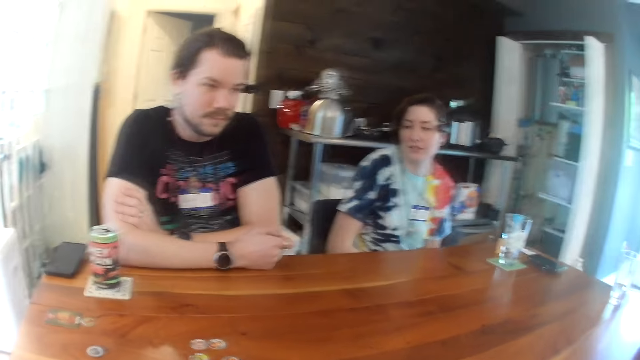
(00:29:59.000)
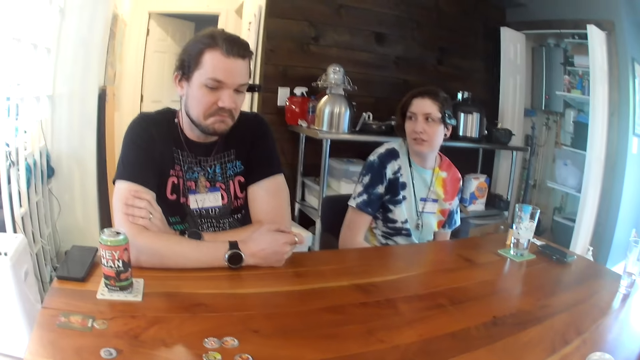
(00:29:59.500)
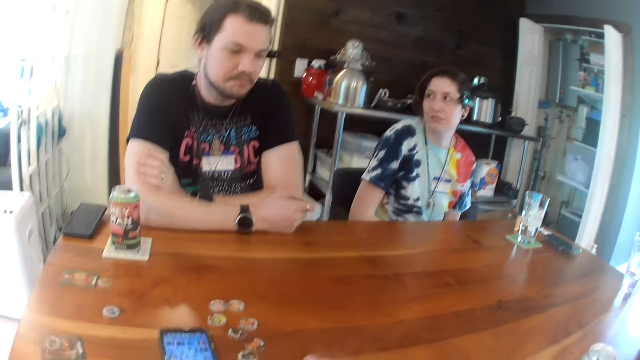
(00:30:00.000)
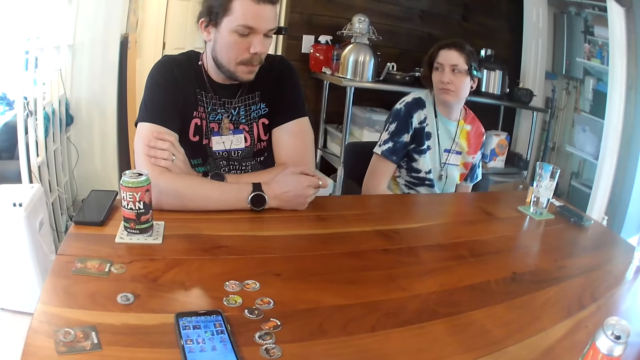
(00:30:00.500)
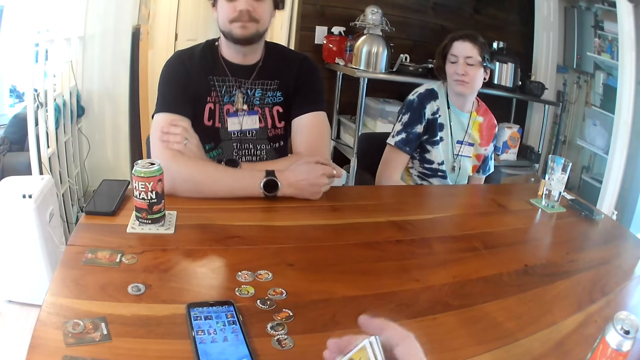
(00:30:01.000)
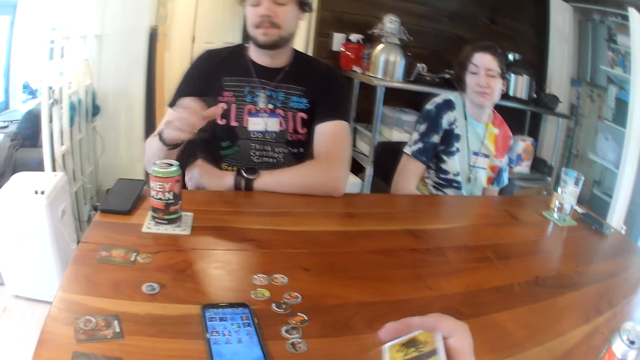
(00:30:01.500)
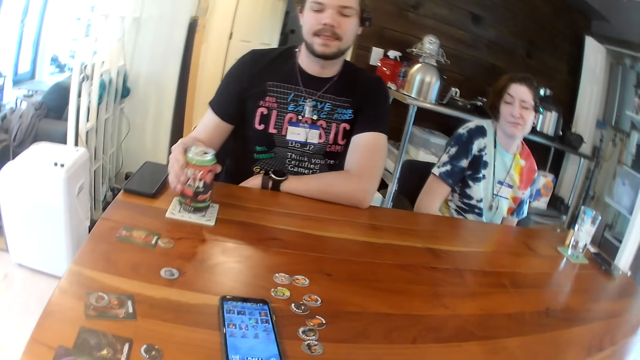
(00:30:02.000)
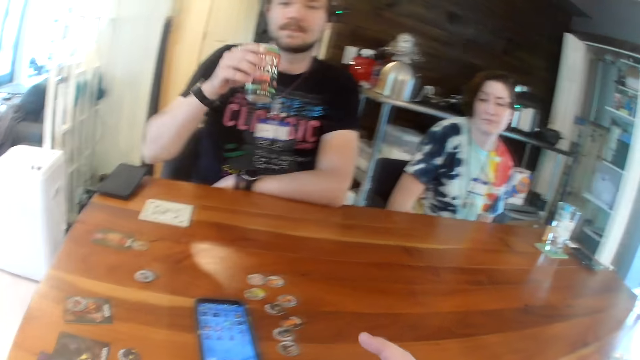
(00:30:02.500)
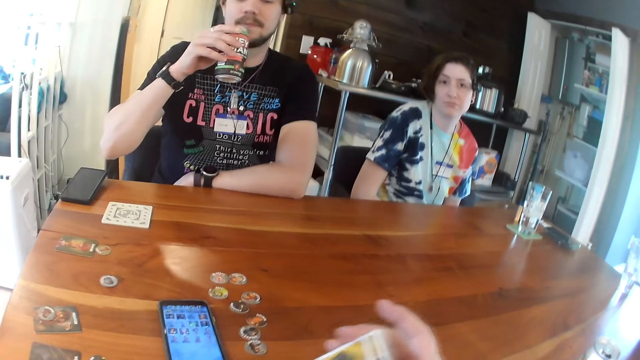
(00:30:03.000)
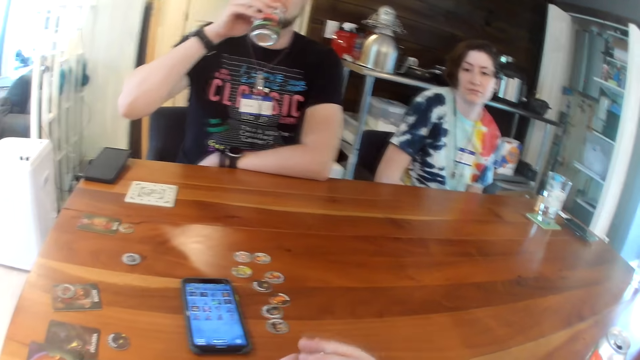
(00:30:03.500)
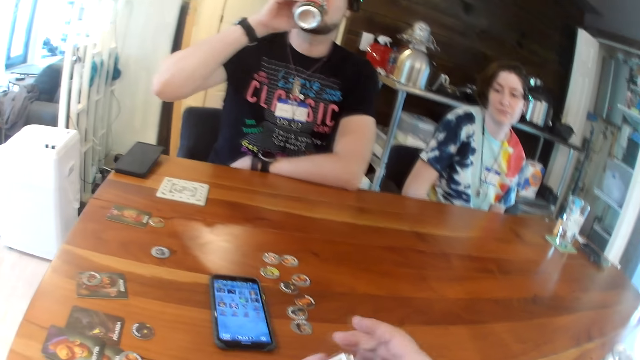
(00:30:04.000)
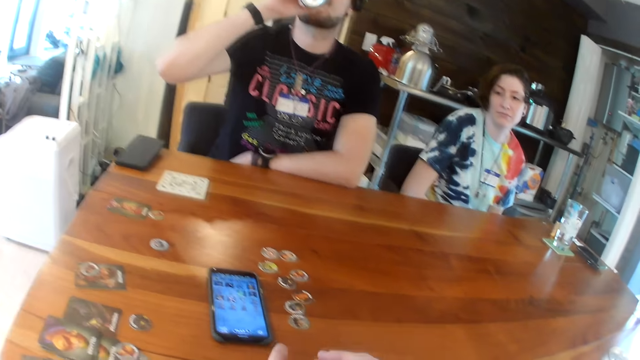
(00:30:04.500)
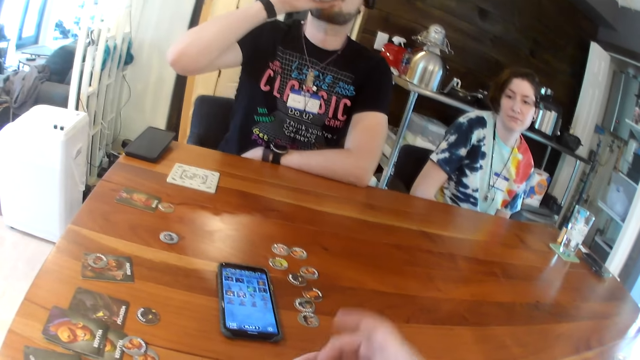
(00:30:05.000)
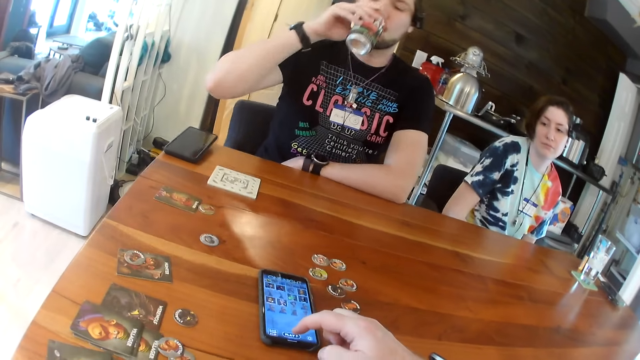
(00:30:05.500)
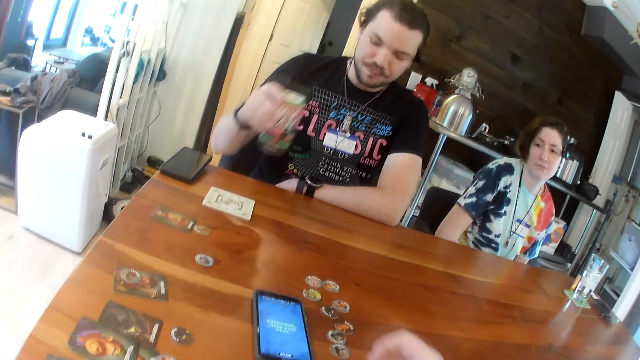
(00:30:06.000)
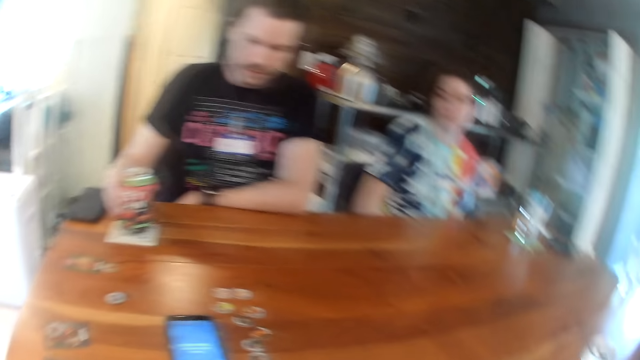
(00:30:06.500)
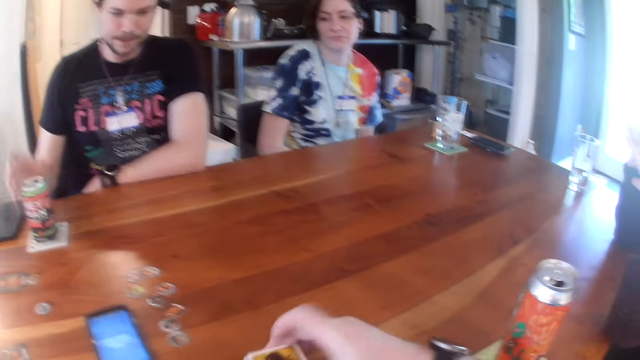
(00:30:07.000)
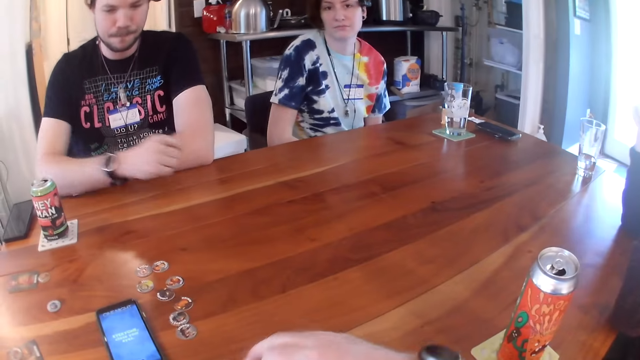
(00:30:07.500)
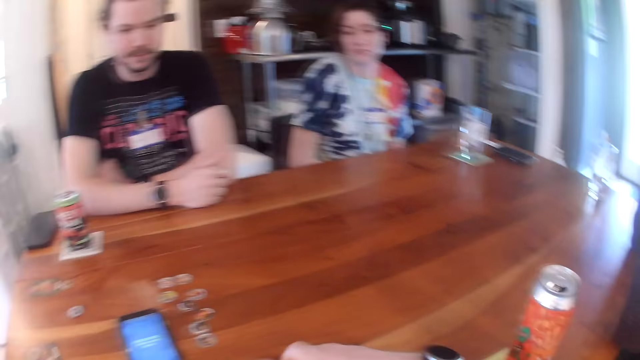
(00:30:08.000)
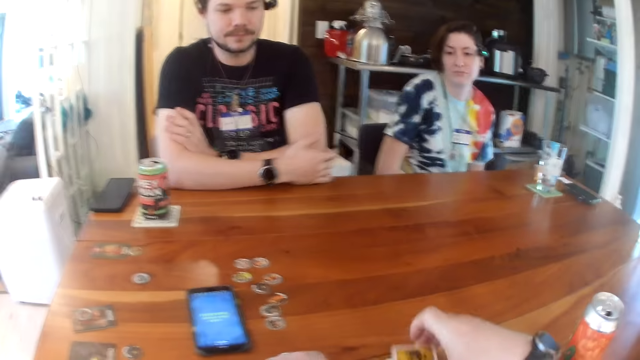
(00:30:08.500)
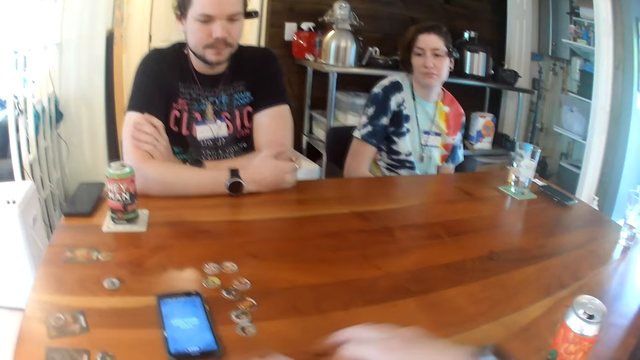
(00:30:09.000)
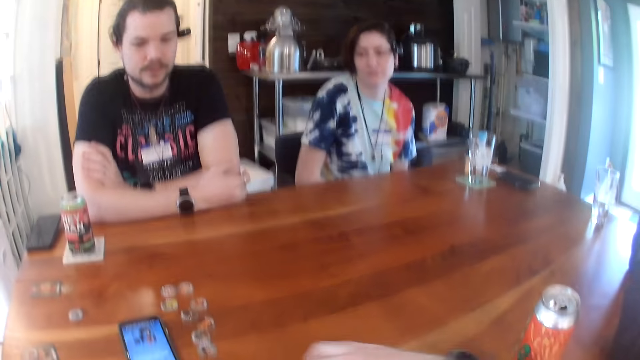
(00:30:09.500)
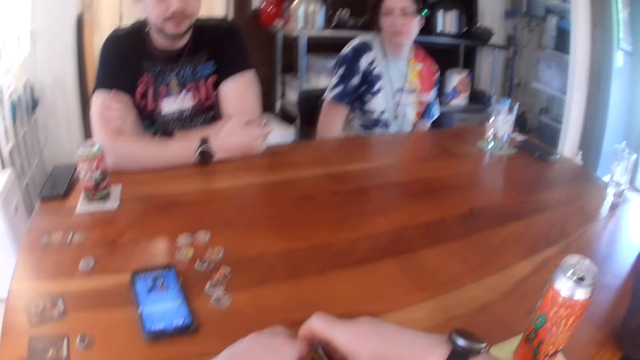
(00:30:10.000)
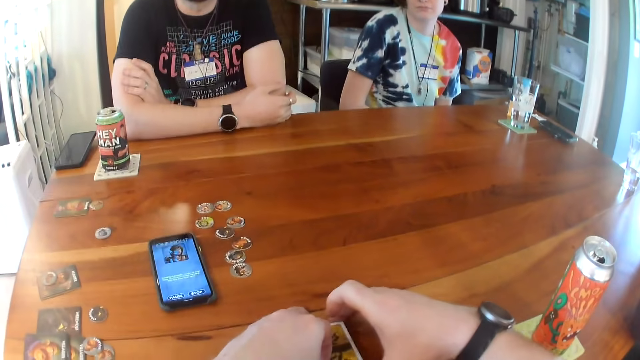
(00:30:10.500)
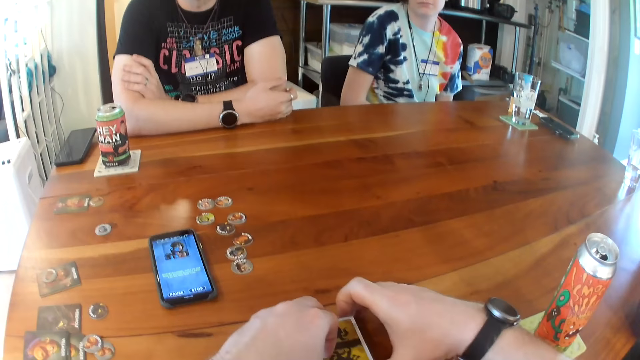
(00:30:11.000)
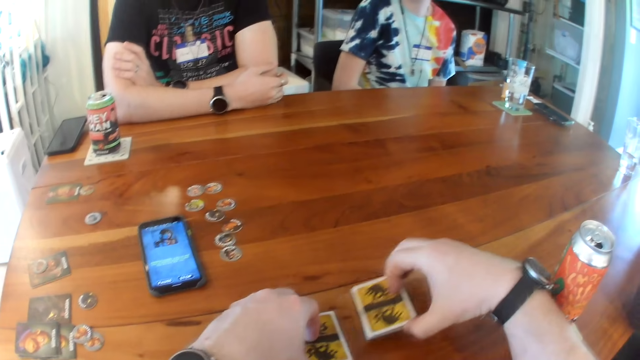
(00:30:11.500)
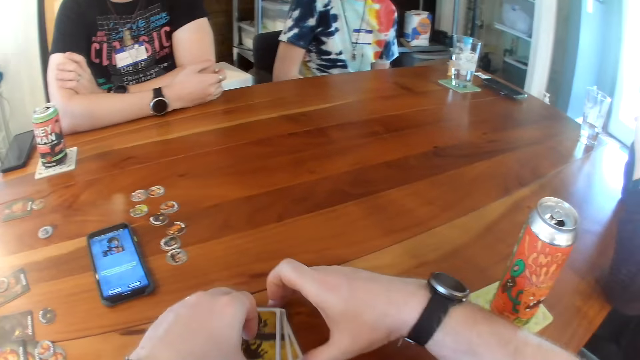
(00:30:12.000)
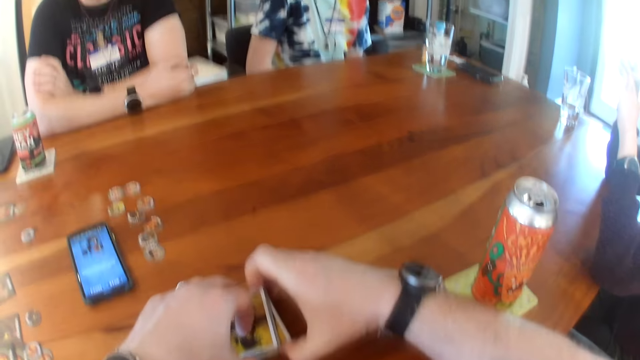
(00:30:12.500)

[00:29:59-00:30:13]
A man picks up the can on the table with his right hand. The man drinks beer from the can in his right hand. The camera wearer touches the phone on the table with his right hand. He shuffles the cards on the table with his hands.

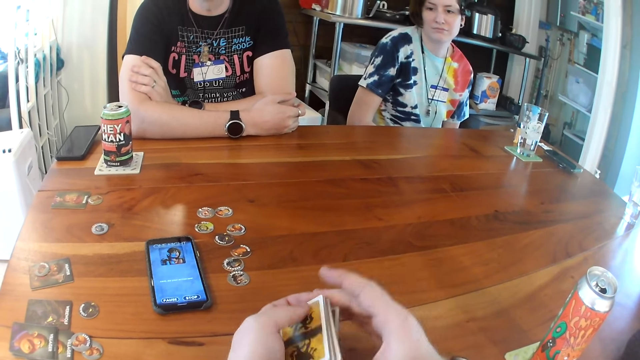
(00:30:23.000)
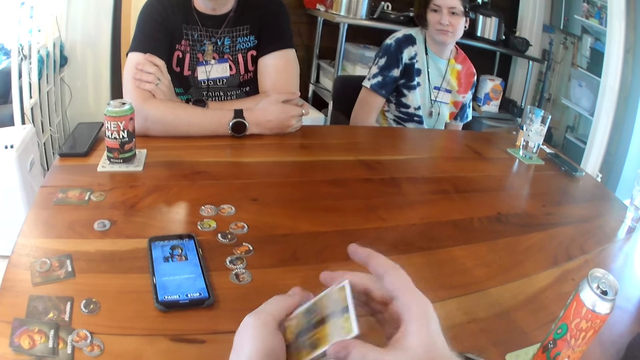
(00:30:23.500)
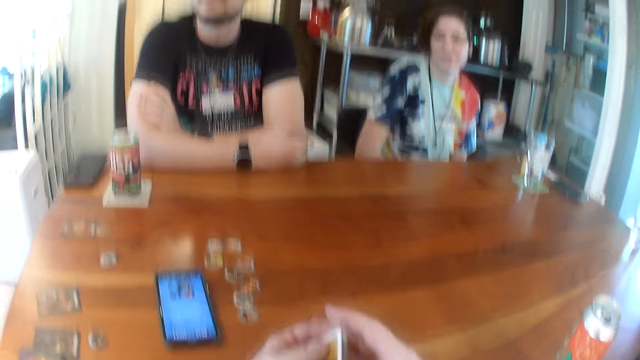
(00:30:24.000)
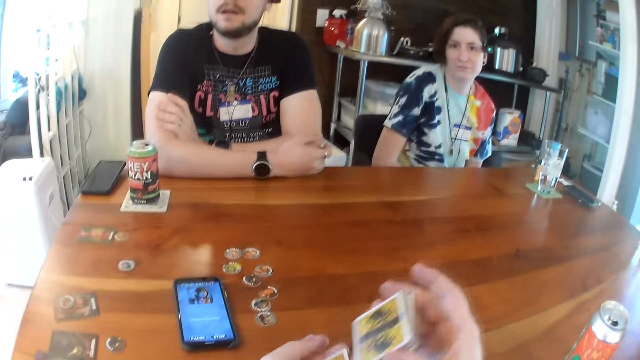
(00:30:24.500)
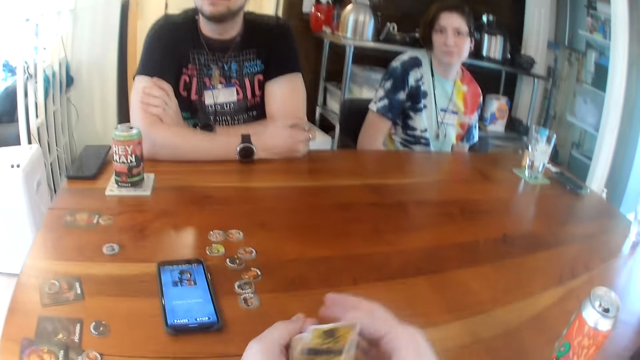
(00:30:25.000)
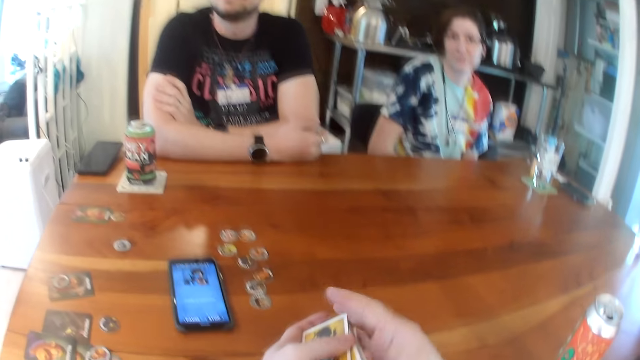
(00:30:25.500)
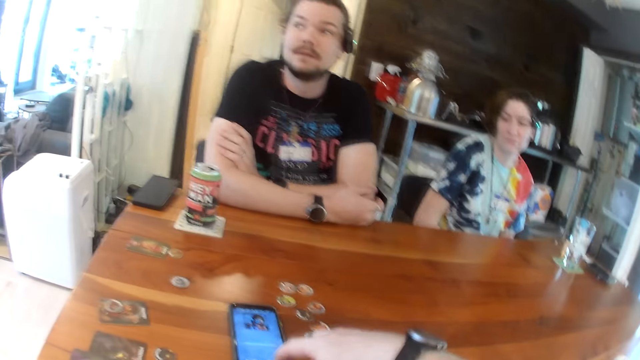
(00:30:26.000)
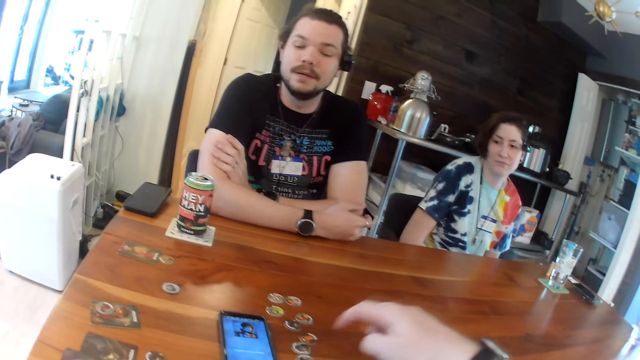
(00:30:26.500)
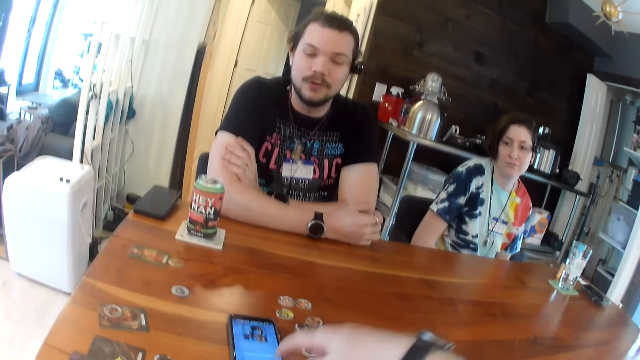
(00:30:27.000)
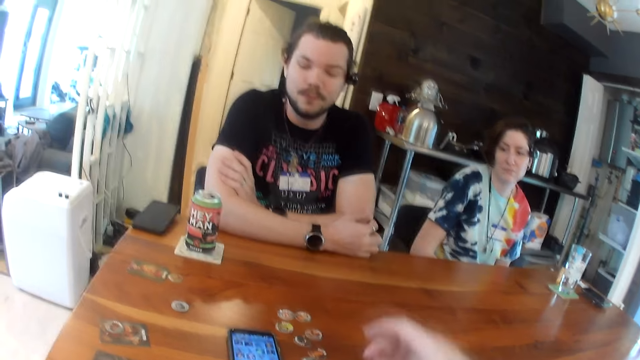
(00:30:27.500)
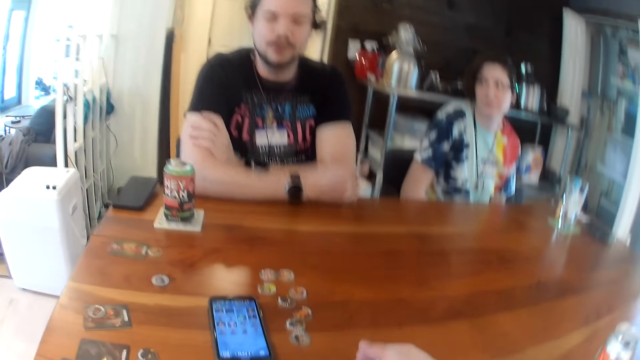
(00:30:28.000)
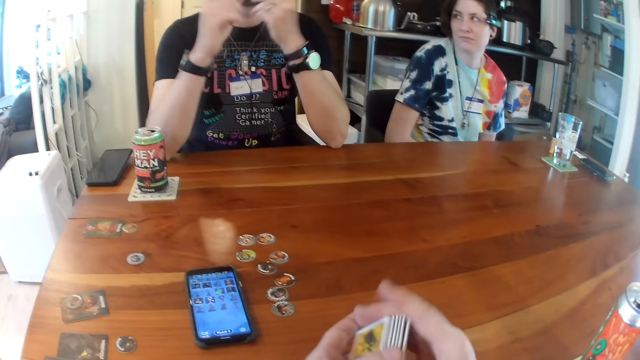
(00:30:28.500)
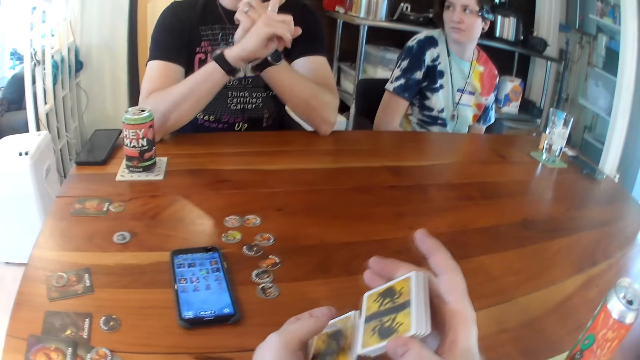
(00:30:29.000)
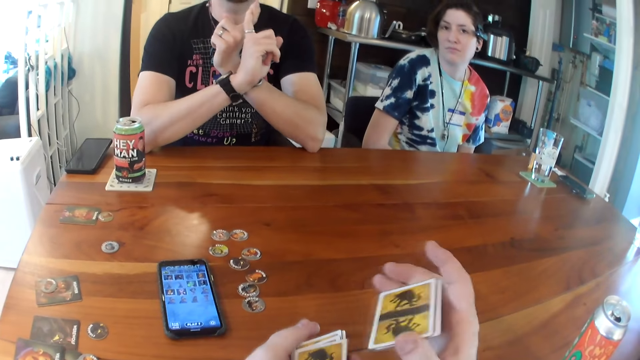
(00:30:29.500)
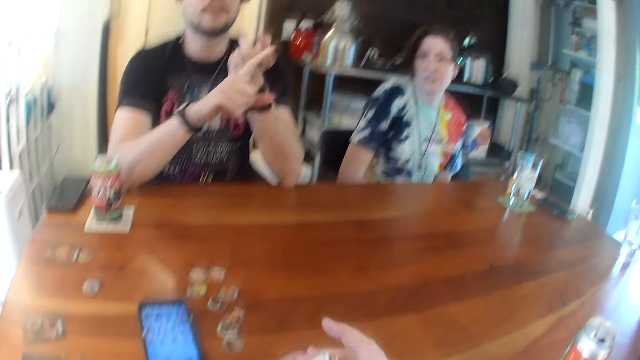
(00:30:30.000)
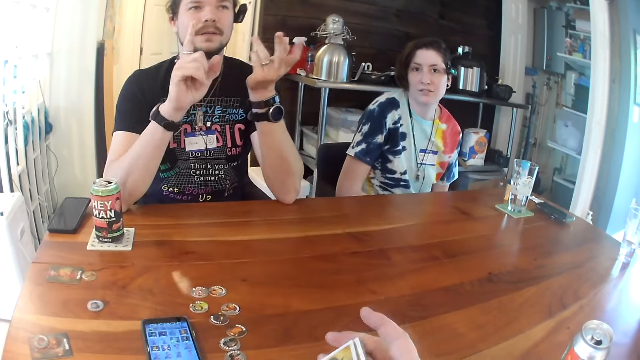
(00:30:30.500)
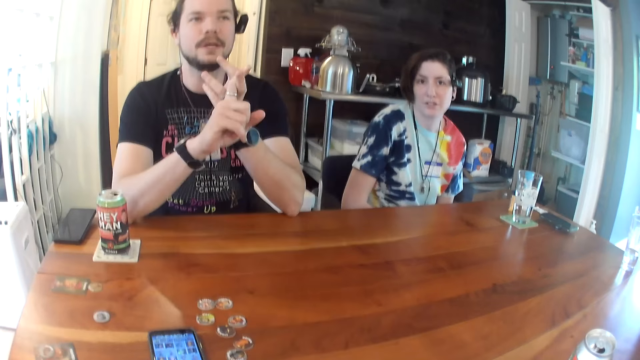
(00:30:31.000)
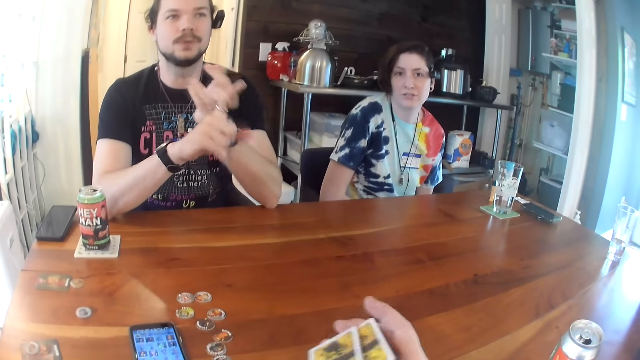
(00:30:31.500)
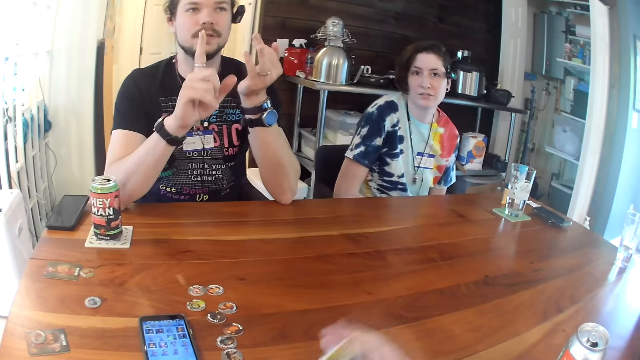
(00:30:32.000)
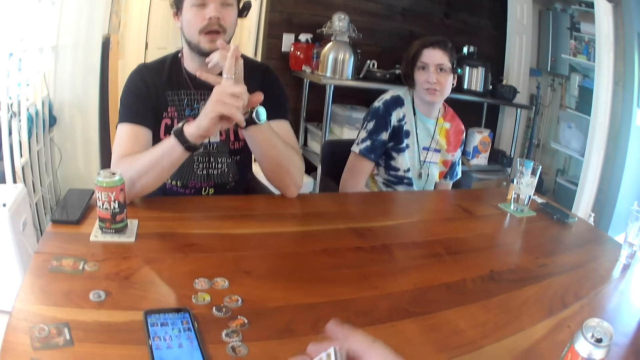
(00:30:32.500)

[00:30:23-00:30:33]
The camera wearer touches the phone on the table with his right hand. He holds the can. He shuffles the cards on the table with his hands.
